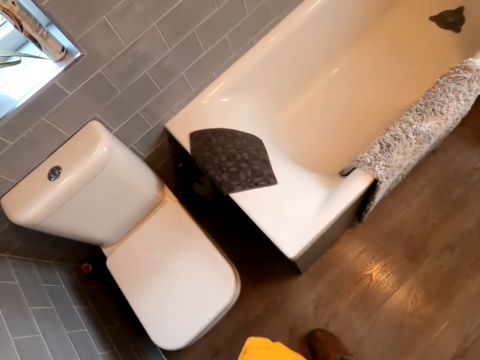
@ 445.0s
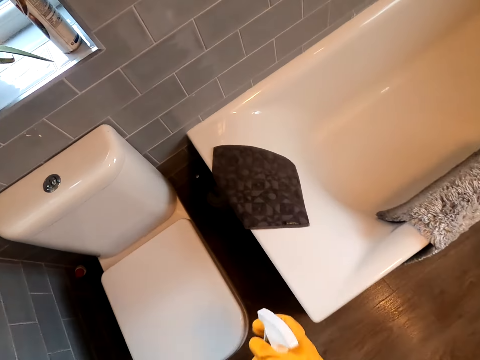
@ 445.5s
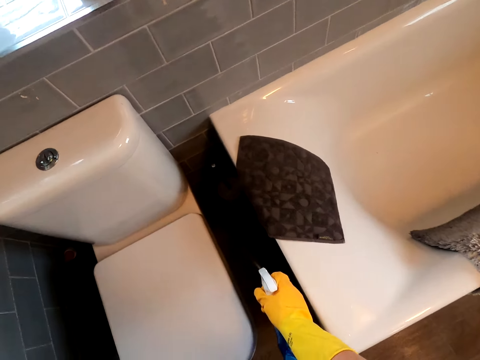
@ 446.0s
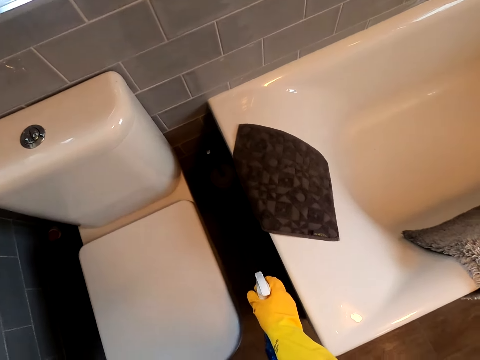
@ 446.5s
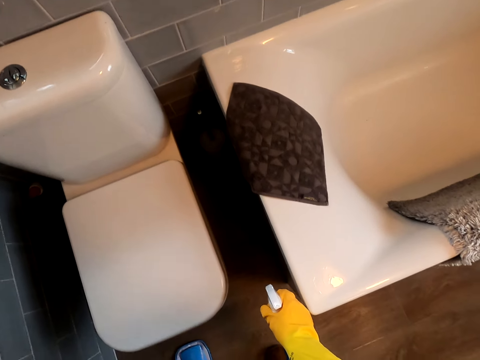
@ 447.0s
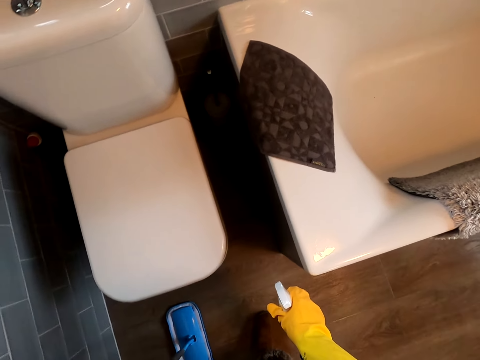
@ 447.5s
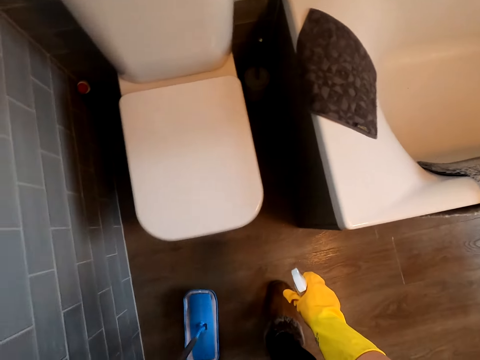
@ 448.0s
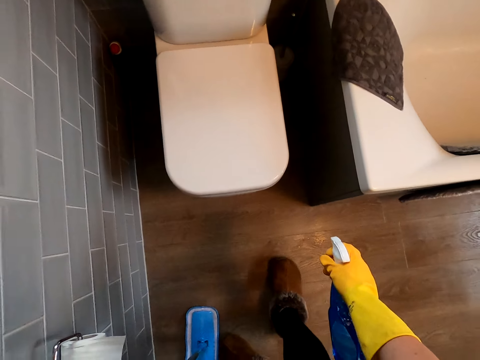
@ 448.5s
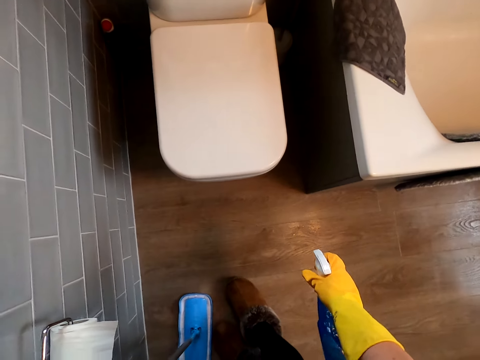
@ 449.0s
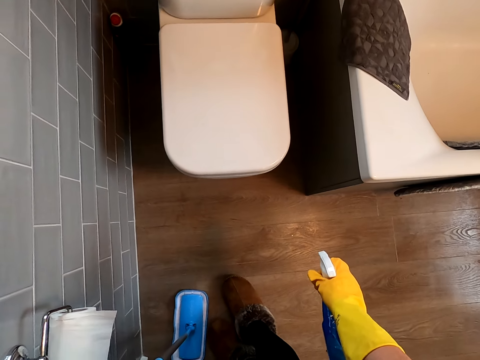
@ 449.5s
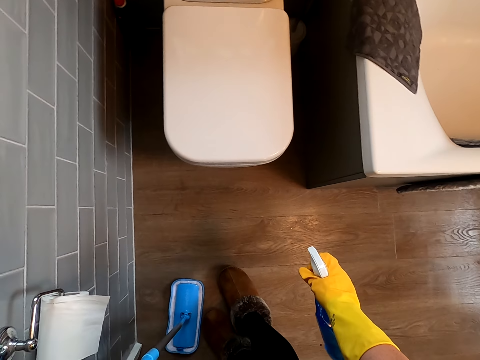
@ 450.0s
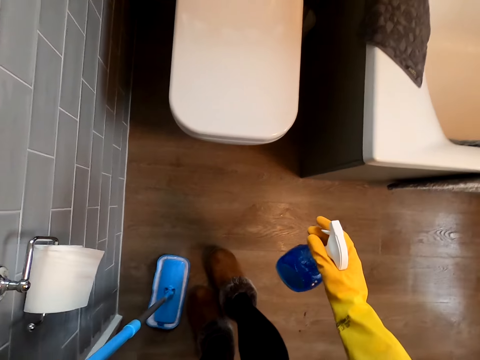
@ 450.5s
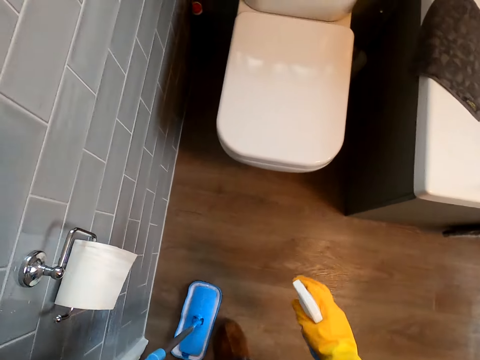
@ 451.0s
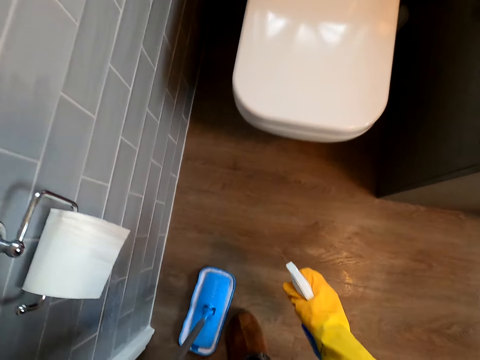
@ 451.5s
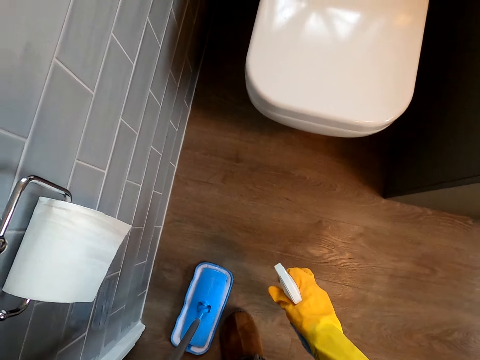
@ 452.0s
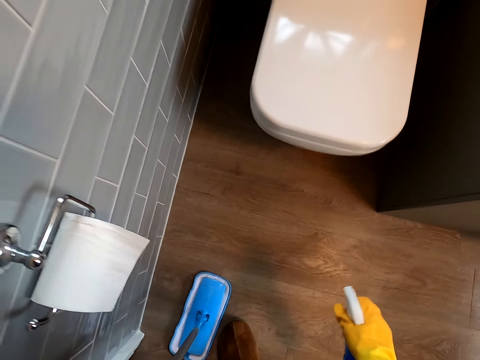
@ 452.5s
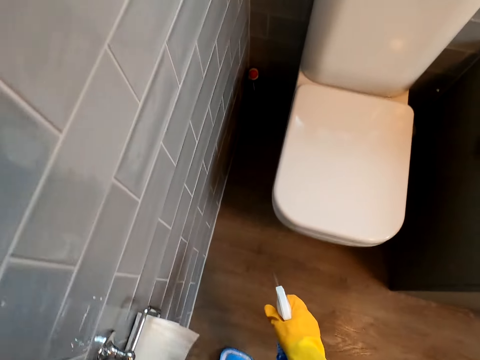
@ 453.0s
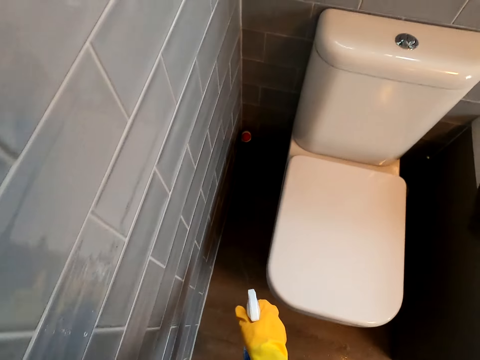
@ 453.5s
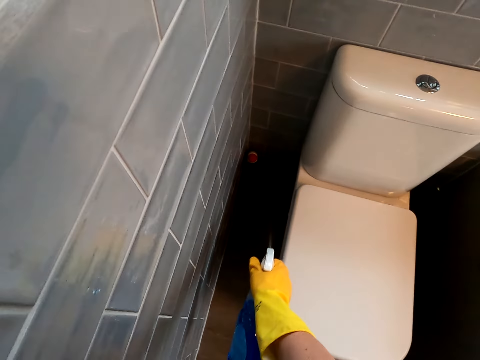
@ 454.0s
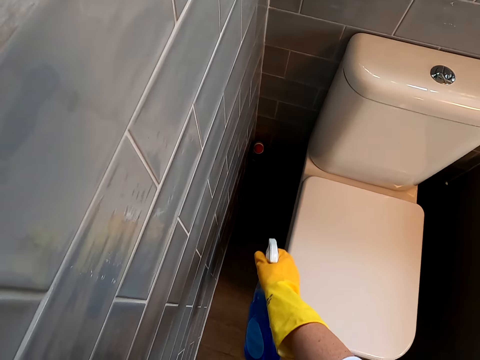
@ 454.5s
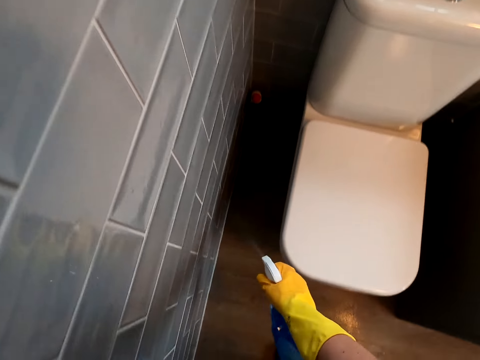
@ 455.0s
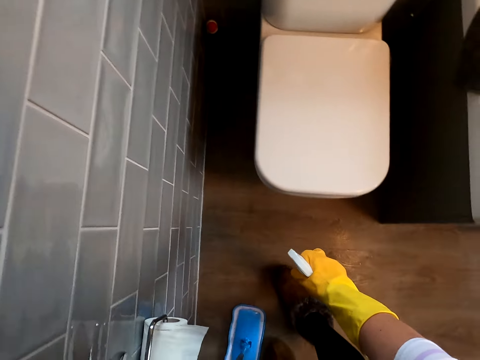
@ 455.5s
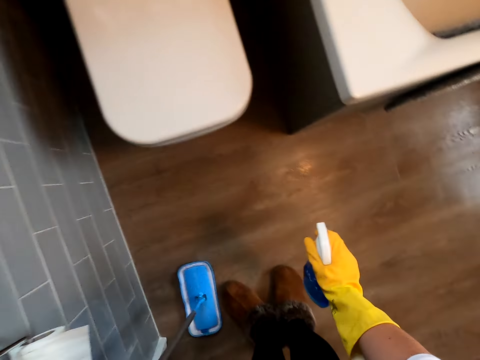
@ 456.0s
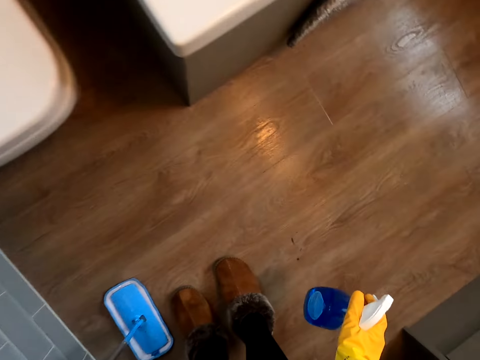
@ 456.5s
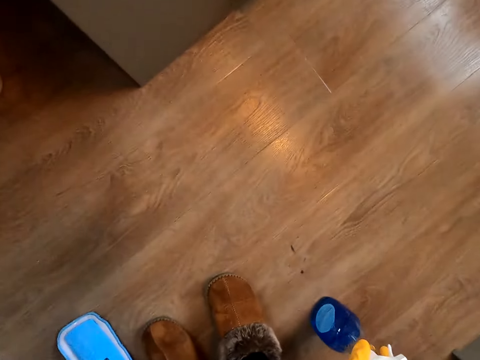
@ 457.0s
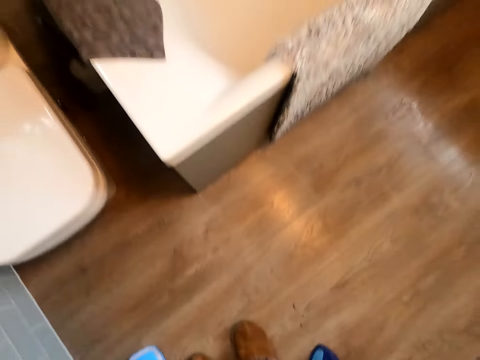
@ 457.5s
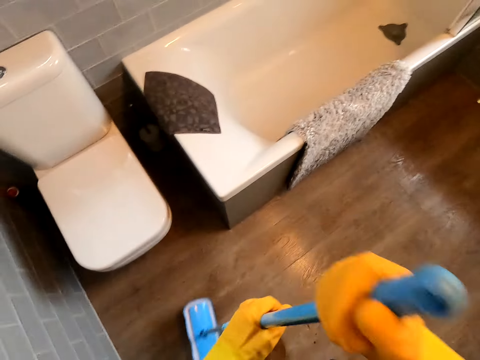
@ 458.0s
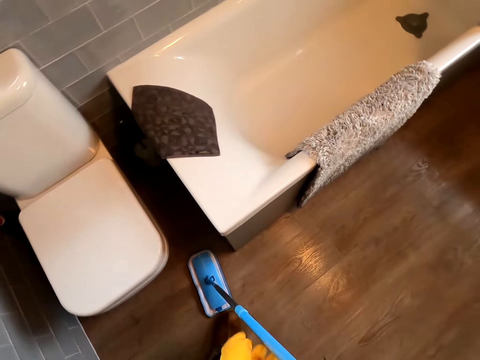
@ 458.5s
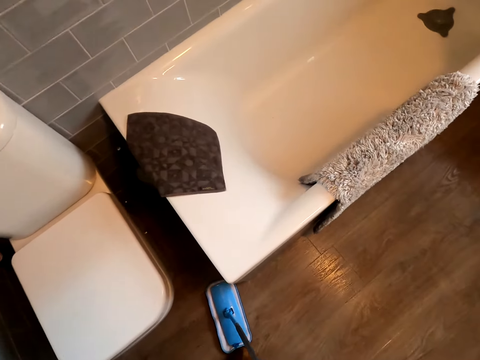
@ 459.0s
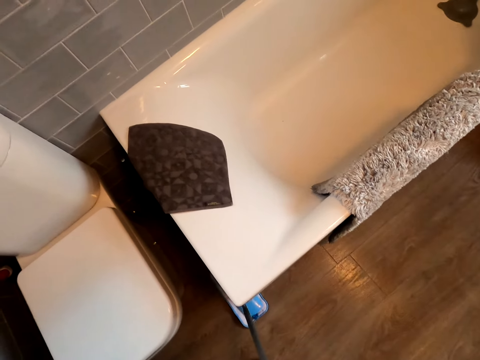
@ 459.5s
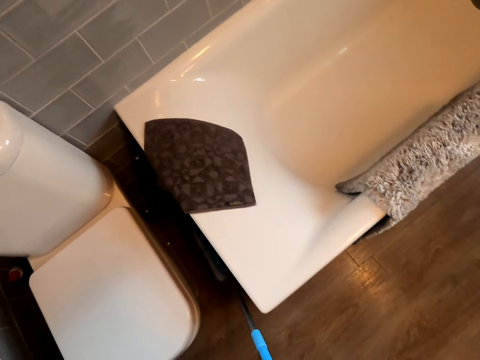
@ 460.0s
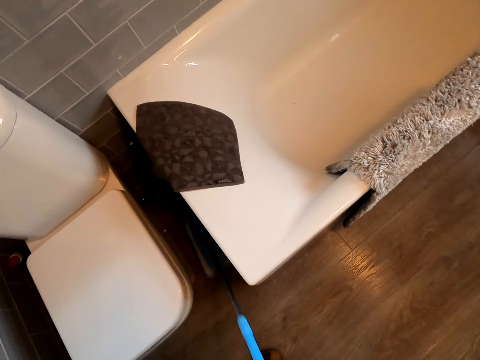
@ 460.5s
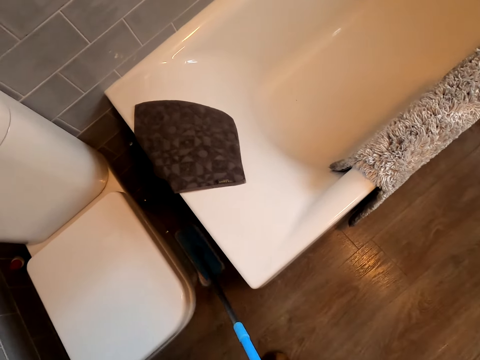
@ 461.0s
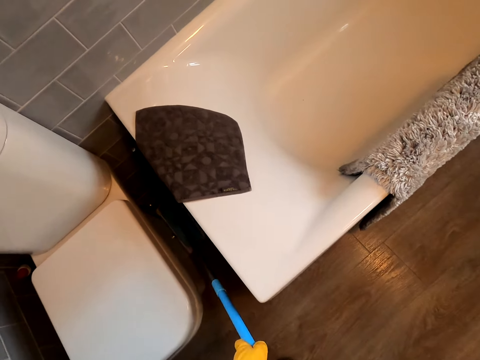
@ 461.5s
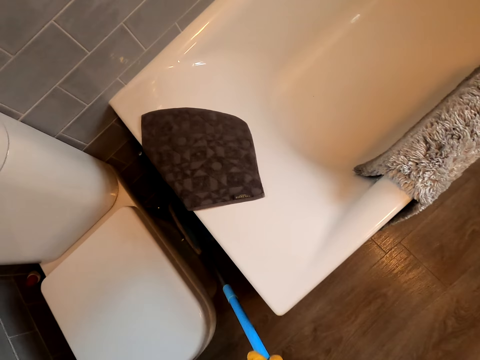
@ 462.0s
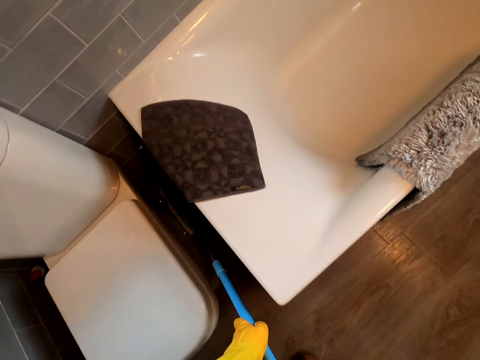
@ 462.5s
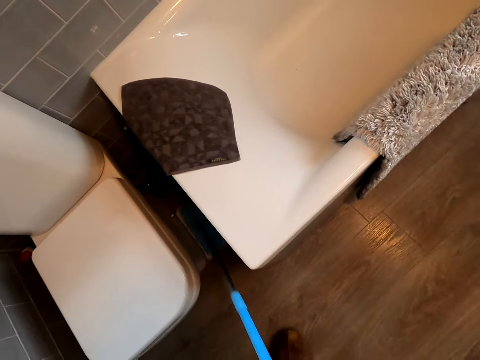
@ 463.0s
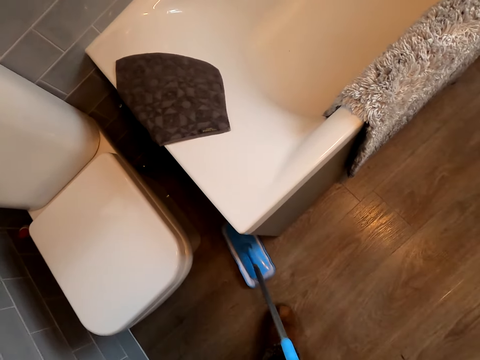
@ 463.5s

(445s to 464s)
The camera wearer sprays the floor. They put the spray bottle on the floor. They clean the floor with the mop.

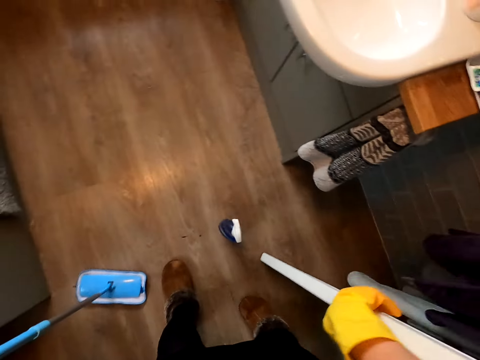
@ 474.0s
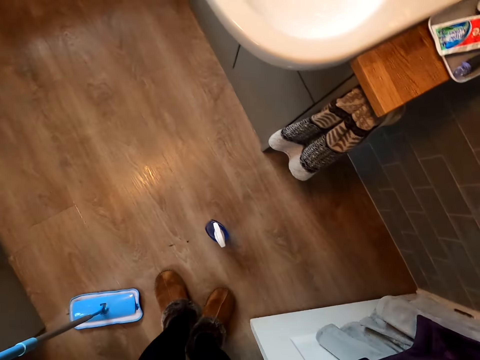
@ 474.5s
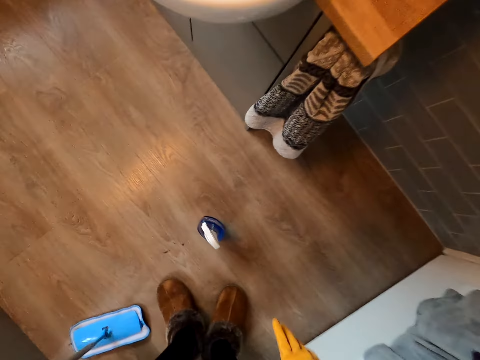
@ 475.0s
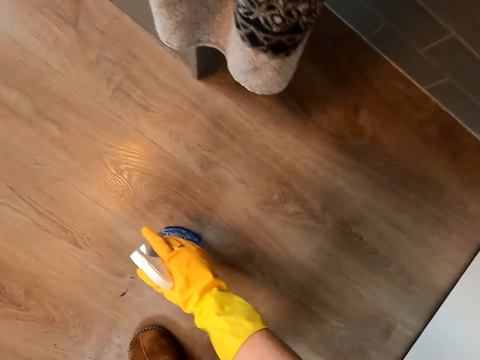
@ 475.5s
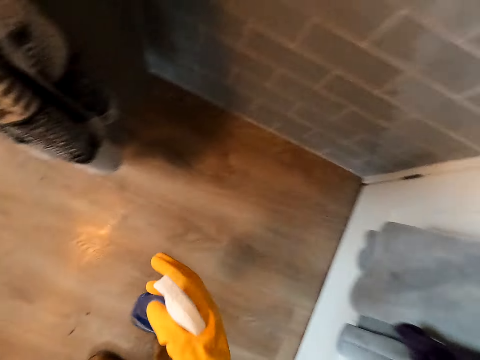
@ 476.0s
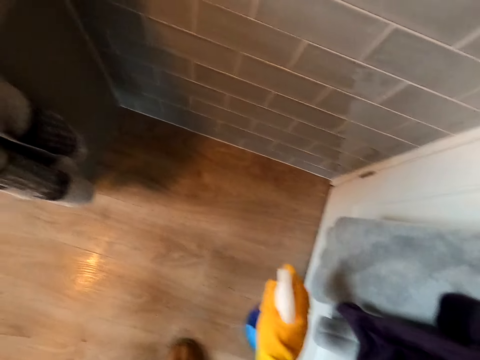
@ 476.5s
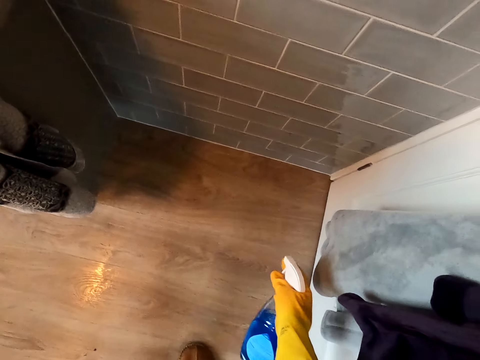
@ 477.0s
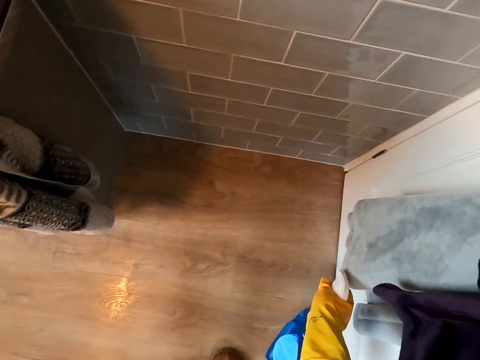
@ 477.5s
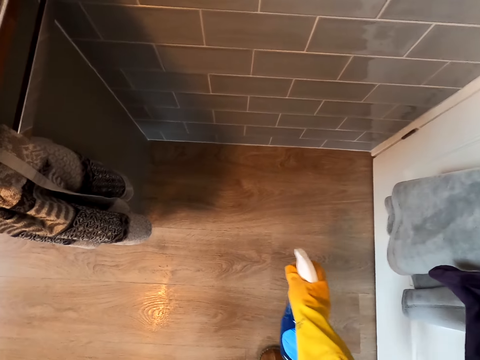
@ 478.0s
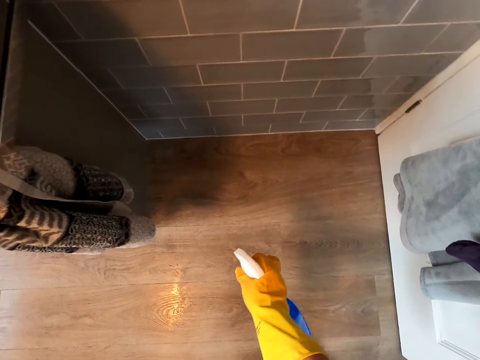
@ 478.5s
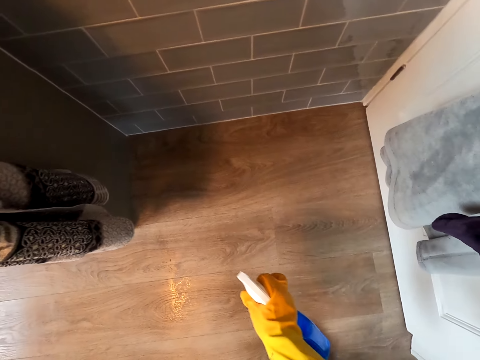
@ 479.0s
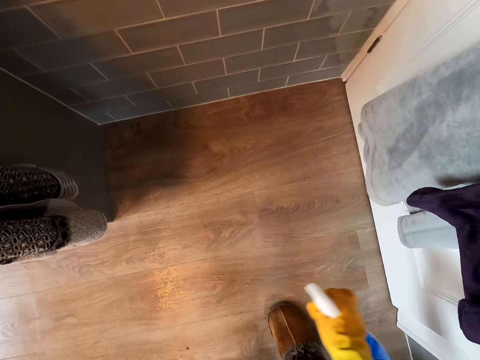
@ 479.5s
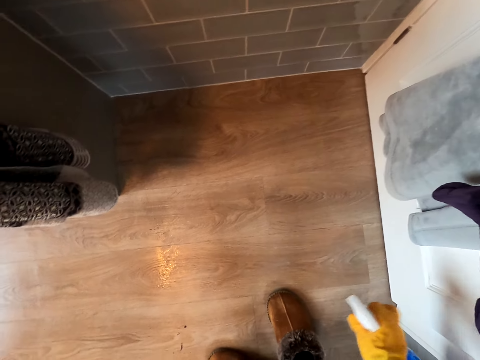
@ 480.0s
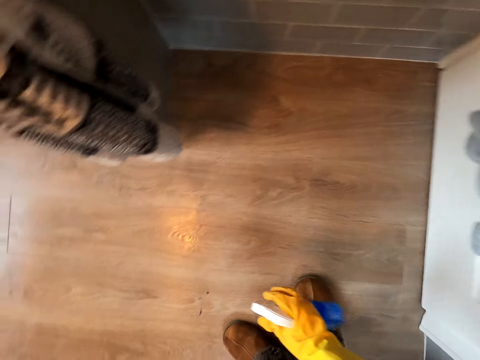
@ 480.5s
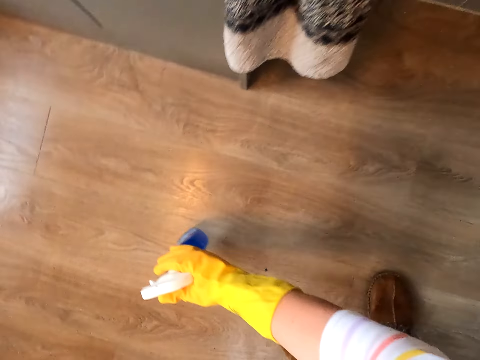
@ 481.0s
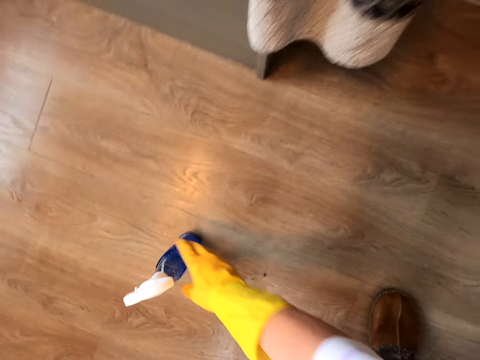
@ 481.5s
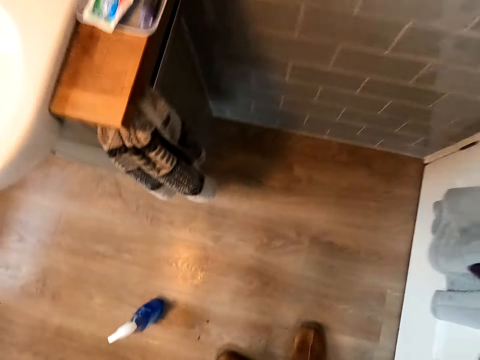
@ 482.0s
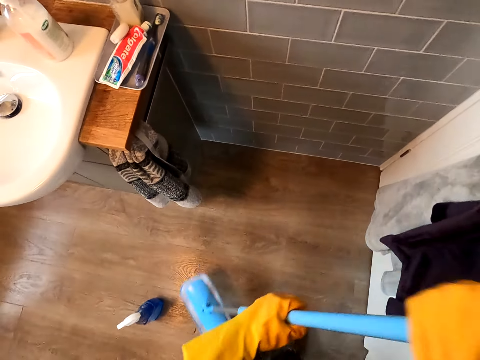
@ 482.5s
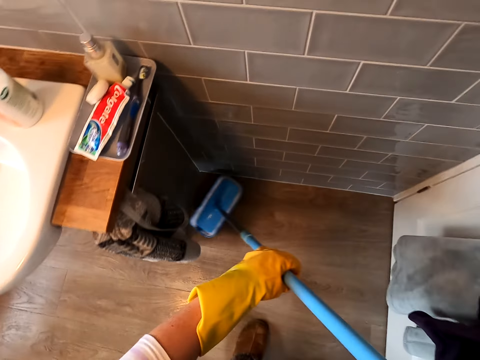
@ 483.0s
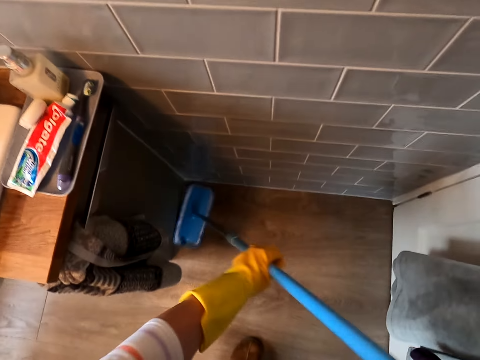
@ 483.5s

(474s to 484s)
The camera wearer closes the door. They pick up the spray bottle. They spray the floor. They put the spray bottle on the floor. They mop the floor.
